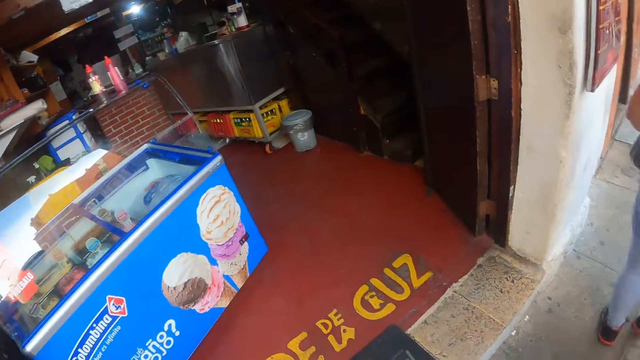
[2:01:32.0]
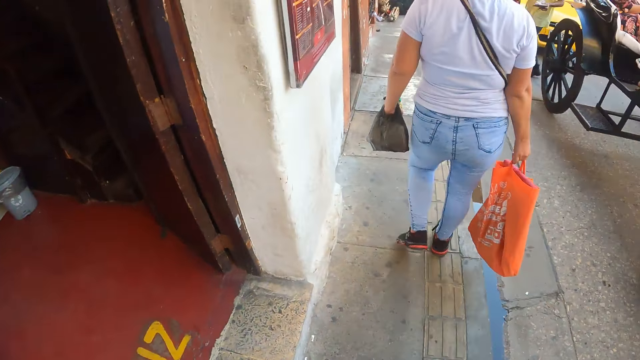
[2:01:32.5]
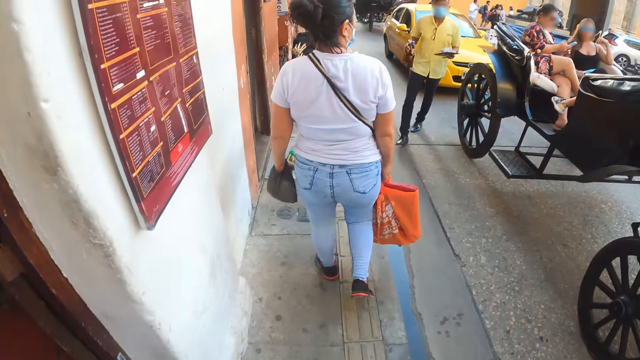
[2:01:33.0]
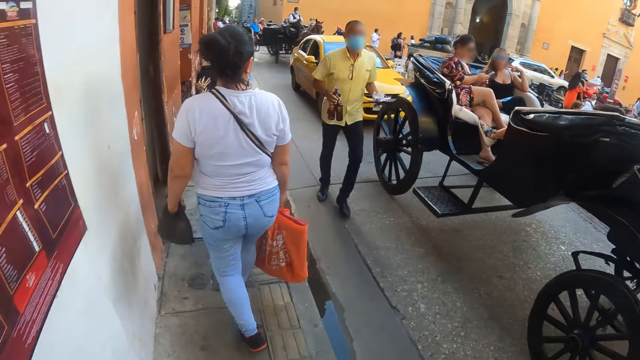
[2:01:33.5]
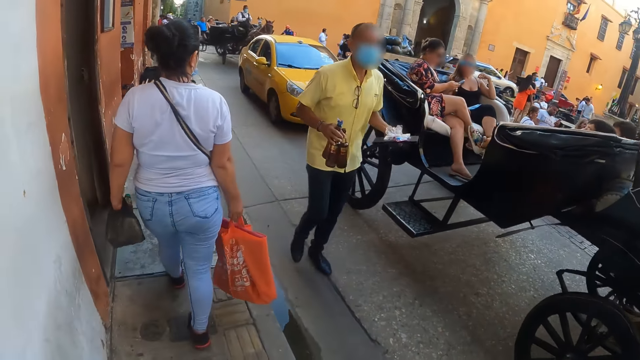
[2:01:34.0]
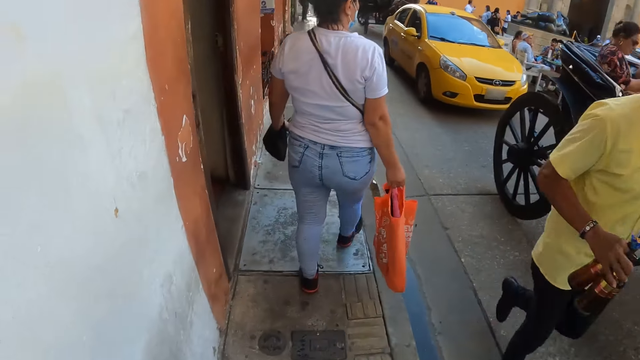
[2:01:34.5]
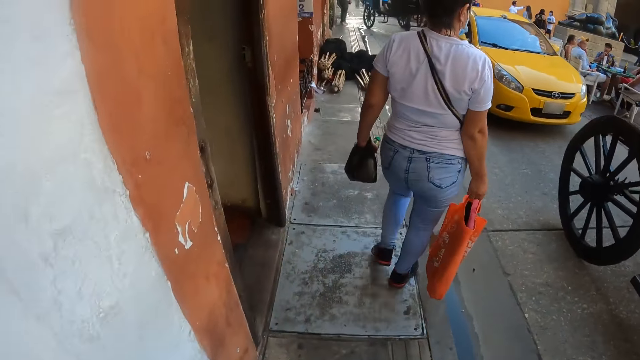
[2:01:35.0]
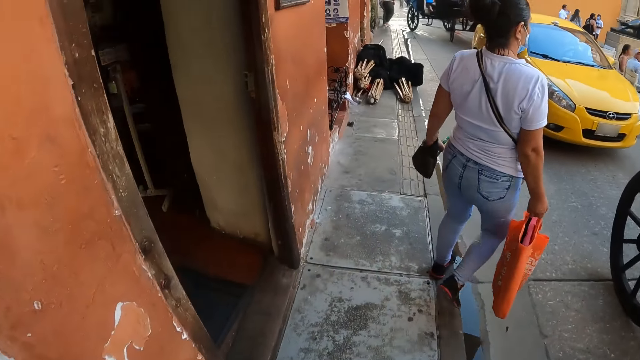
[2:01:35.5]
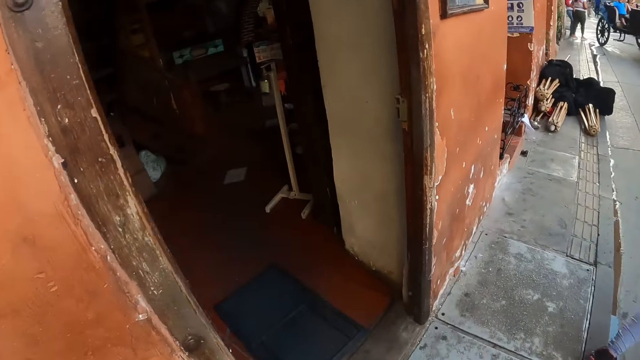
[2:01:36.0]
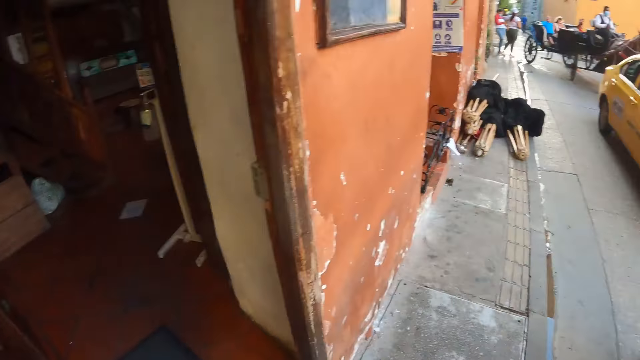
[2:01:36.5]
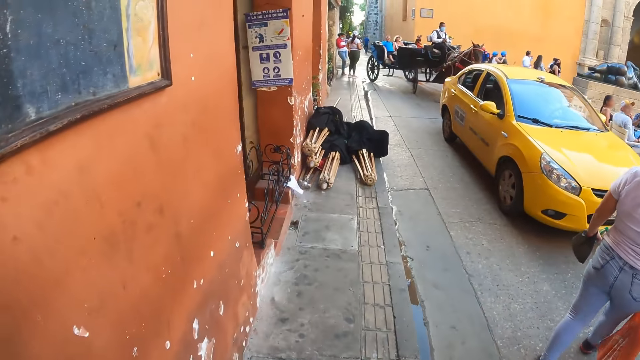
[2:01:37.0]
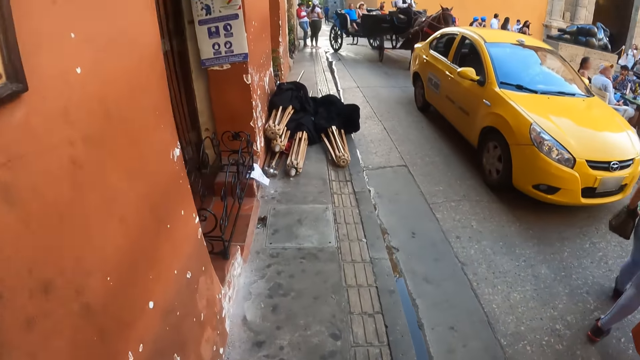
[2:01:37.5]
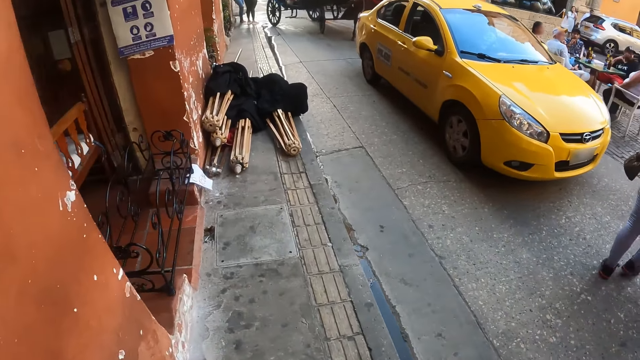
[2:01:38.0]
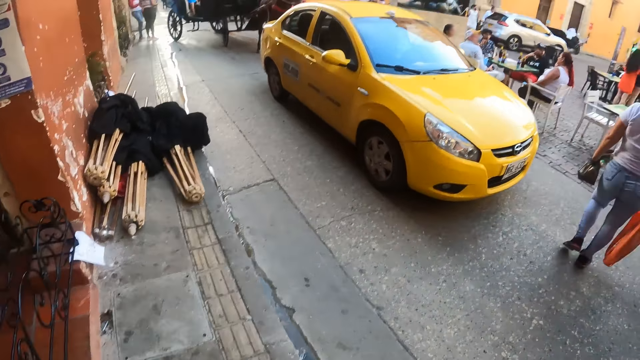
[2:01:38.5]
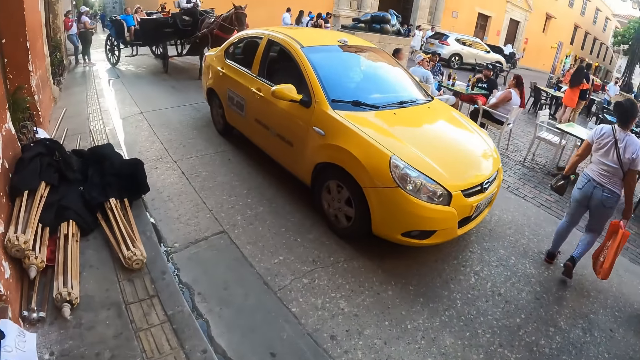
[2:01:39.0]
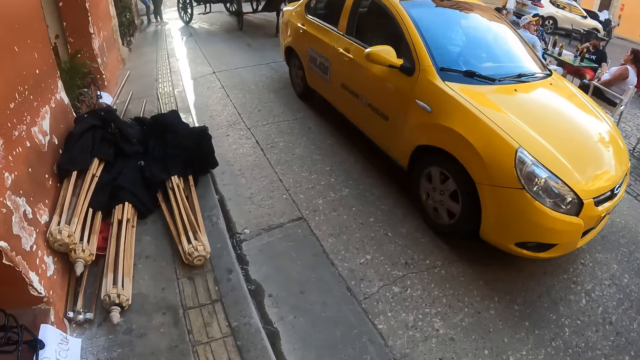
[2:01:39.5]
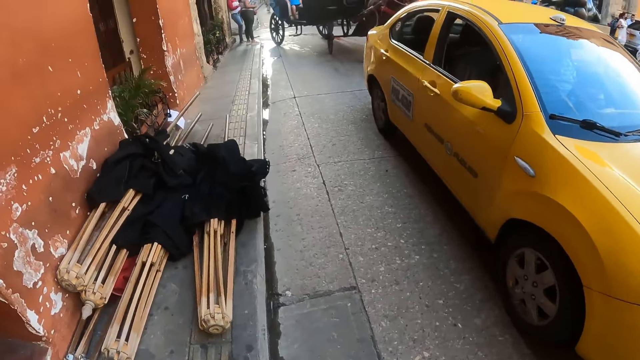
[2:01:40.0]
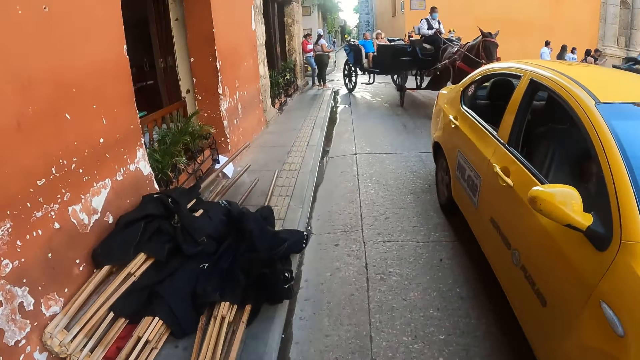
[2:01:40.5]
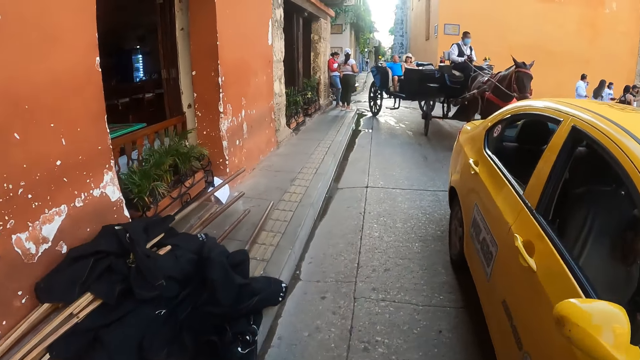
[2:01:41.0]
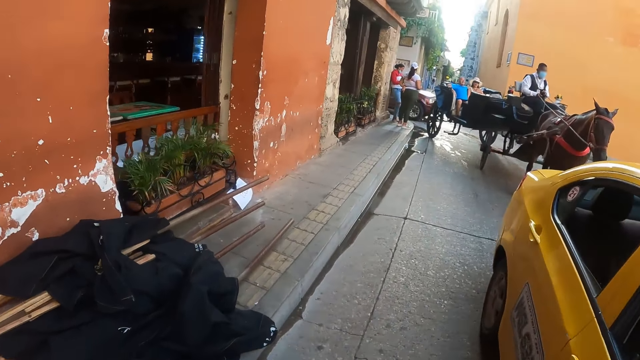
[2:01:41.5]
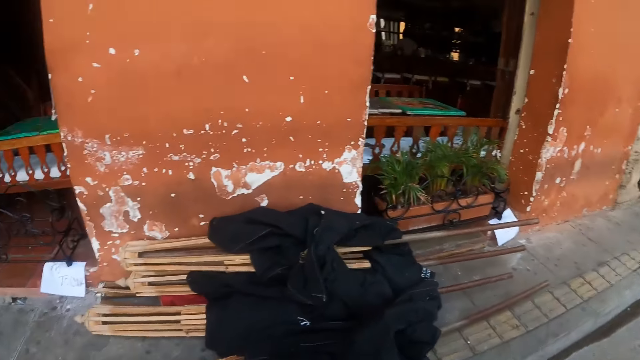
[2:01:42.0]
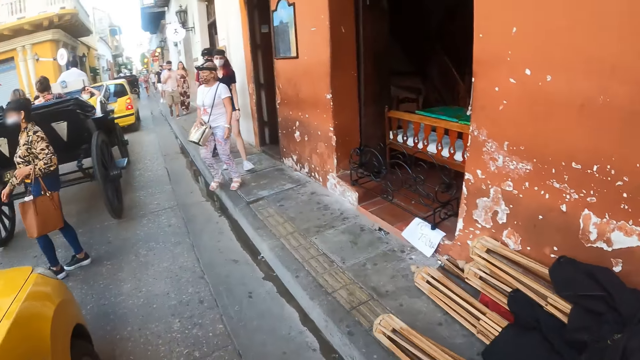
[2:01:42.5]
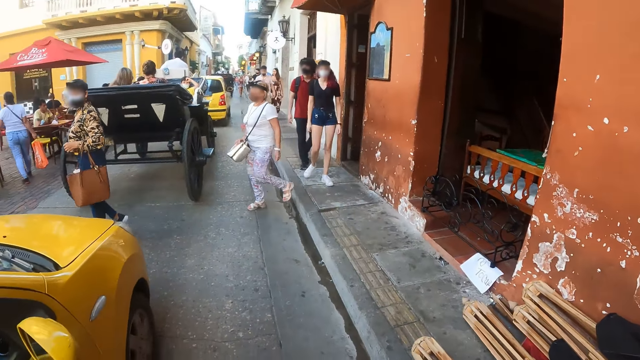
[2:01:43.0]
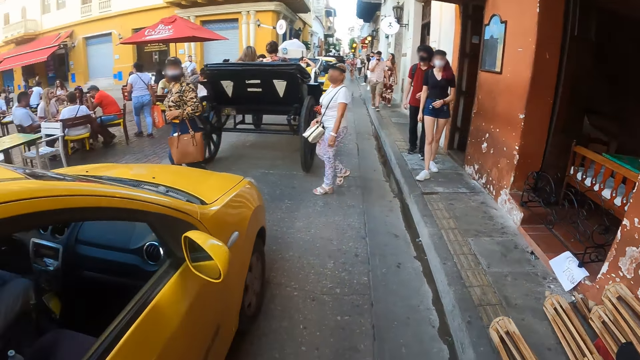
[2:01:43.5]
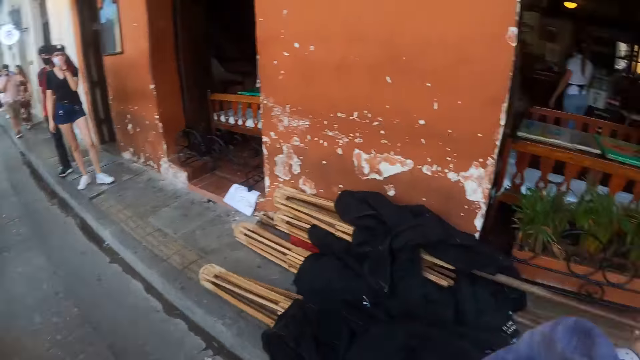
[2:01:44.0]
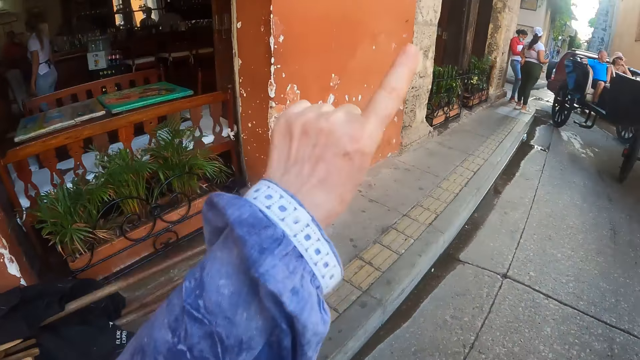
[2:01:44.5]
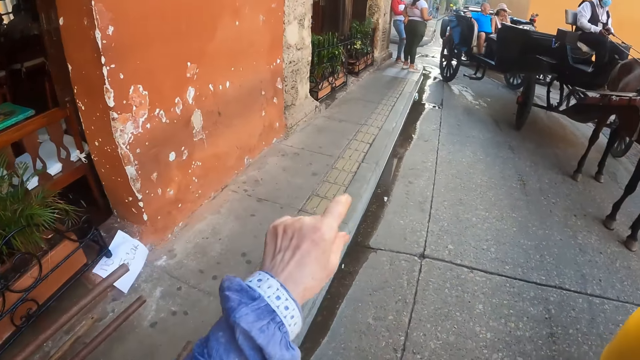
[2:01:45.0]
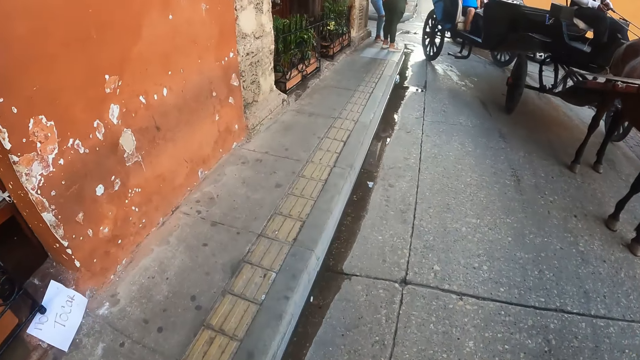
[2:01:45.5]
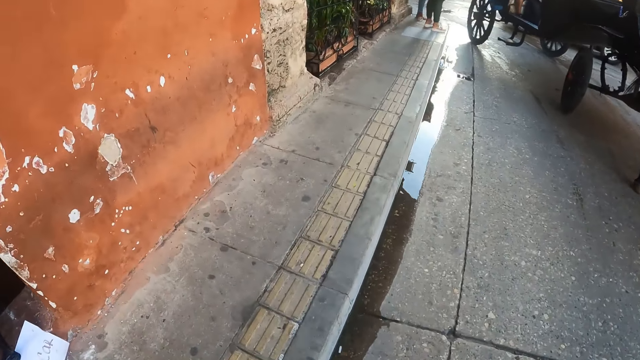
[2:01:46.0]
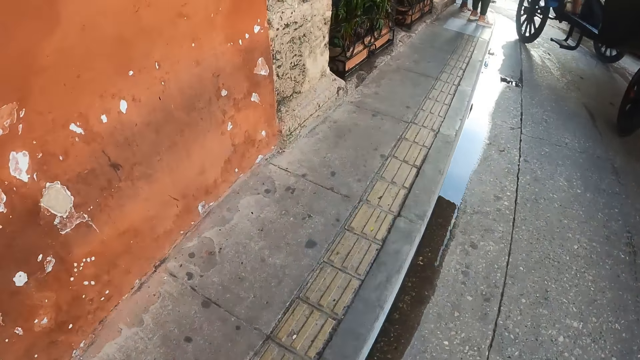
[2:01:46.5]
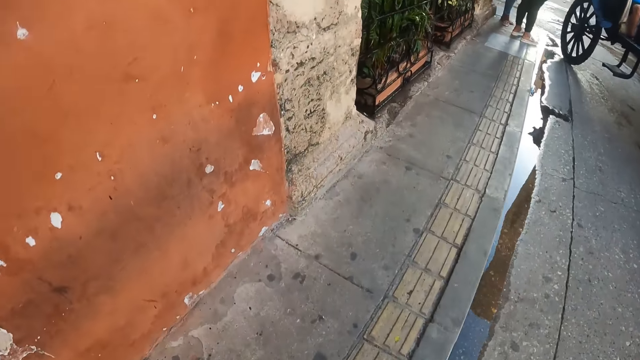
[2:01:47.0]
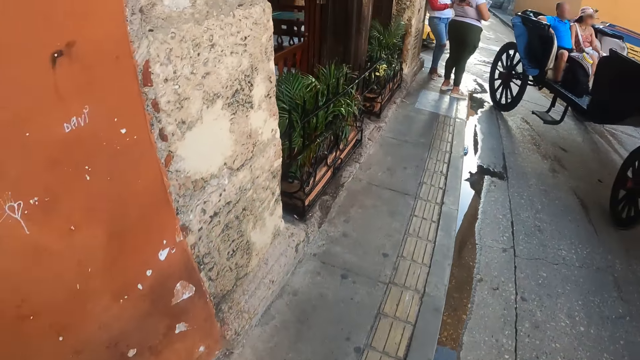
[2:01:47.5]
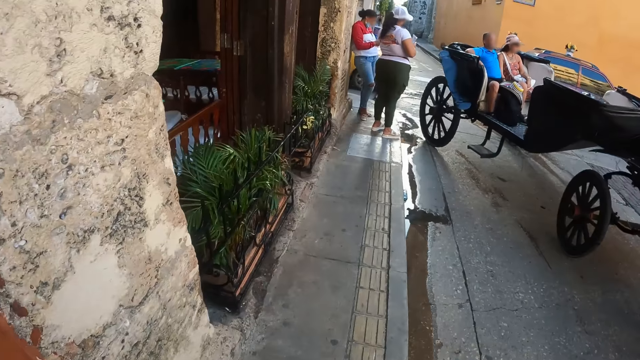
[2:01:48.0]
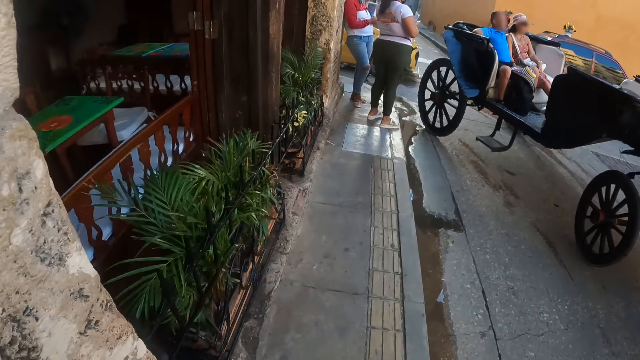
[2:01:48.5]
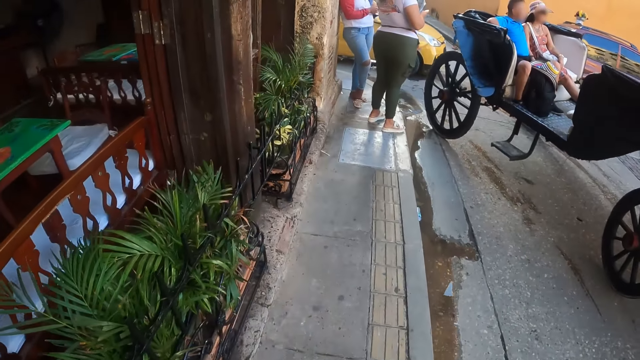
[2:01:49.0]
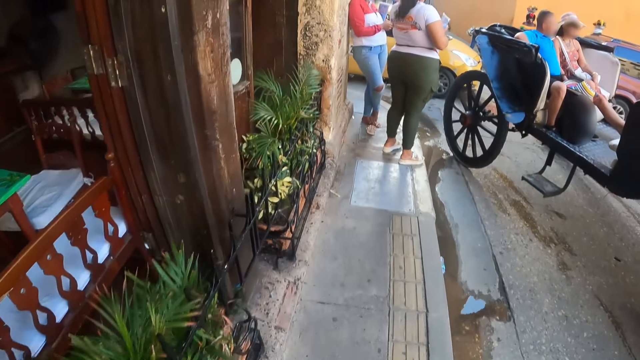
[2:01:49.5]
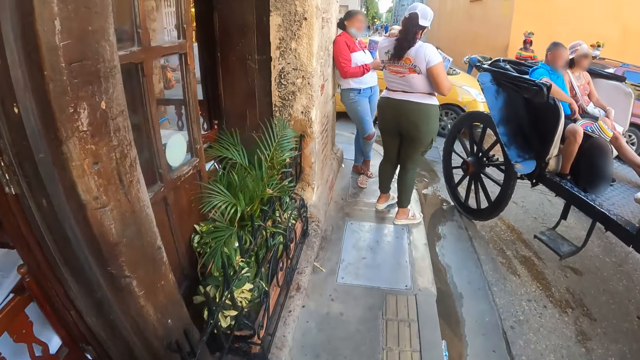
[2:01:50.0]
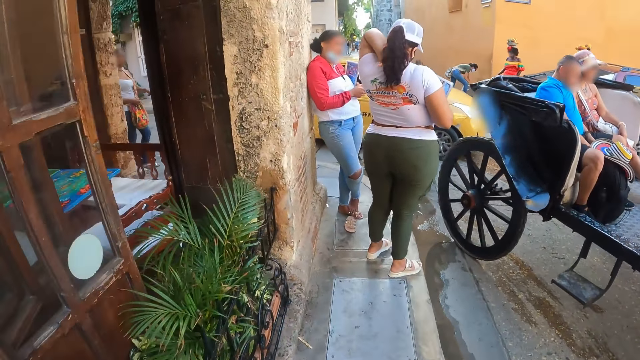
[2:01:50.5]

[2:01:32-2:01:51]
The camera wearer walks along the streets. They look around the streets. They walk in the streets.
